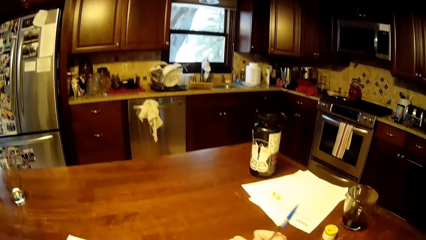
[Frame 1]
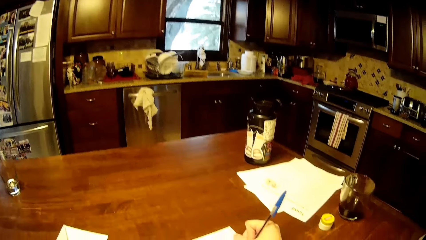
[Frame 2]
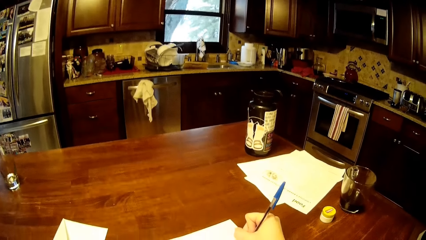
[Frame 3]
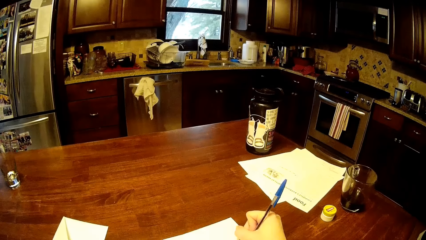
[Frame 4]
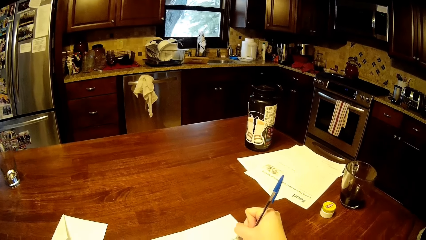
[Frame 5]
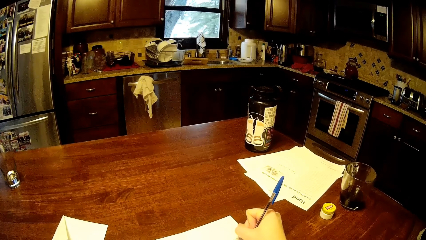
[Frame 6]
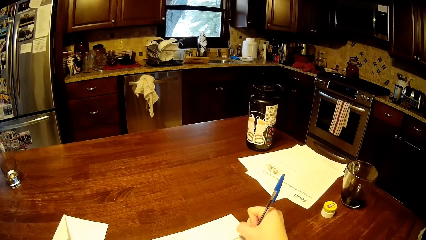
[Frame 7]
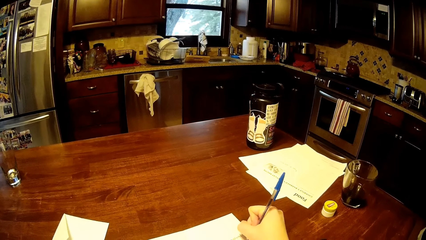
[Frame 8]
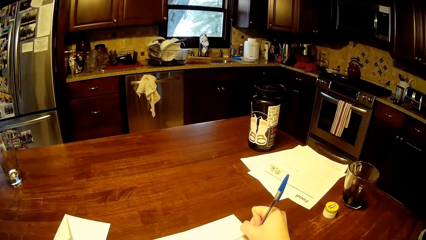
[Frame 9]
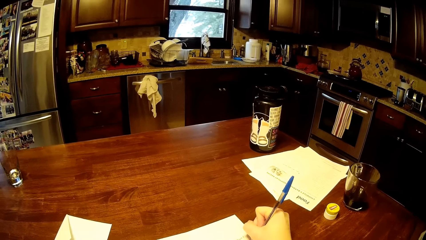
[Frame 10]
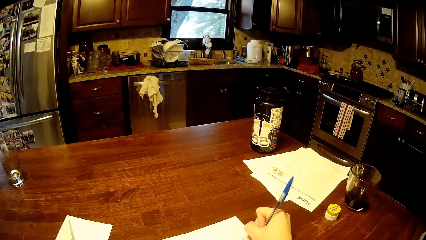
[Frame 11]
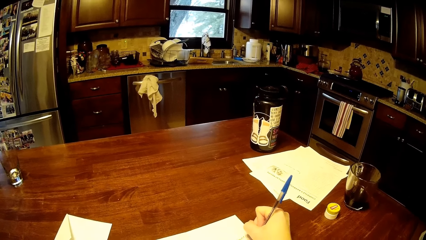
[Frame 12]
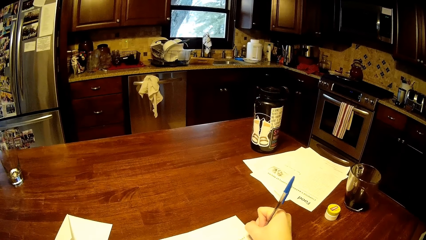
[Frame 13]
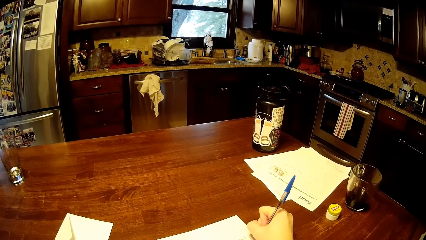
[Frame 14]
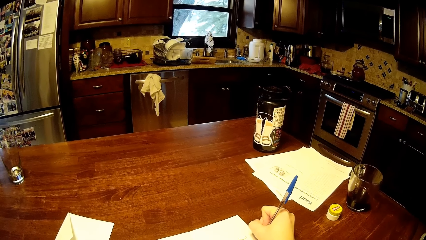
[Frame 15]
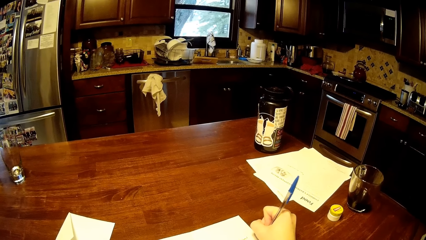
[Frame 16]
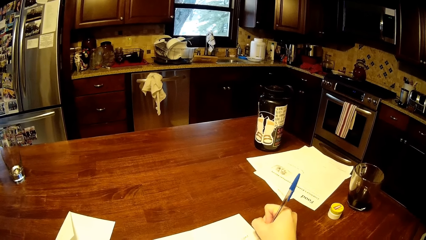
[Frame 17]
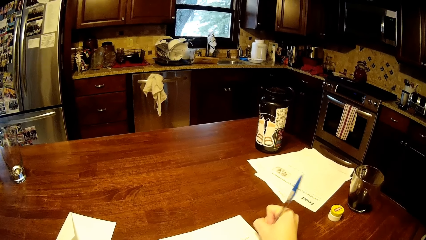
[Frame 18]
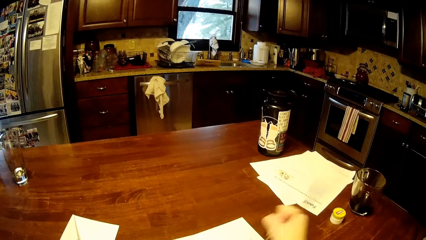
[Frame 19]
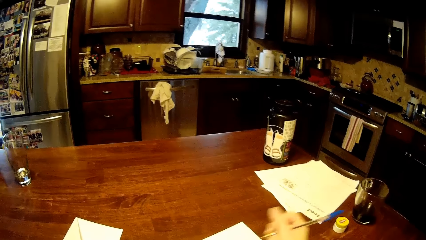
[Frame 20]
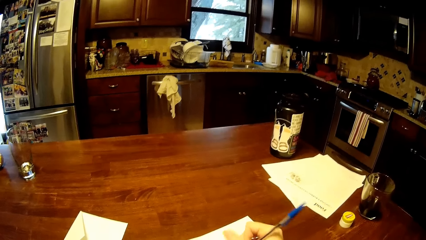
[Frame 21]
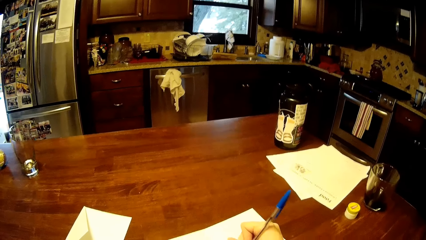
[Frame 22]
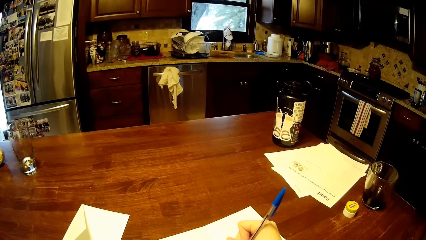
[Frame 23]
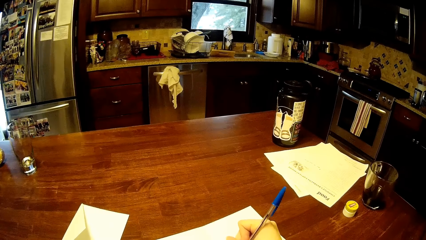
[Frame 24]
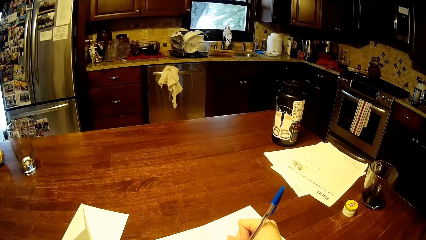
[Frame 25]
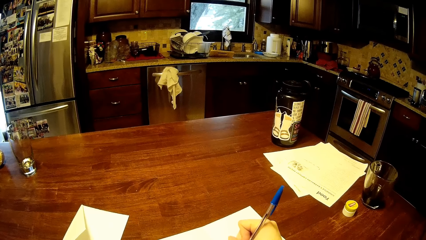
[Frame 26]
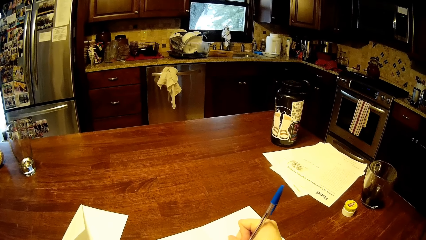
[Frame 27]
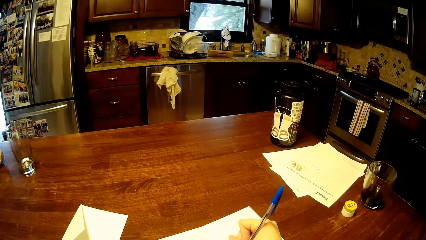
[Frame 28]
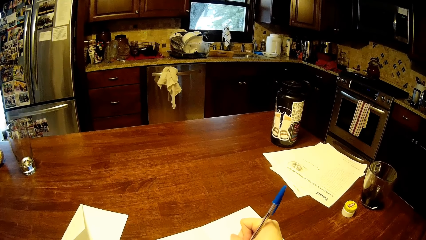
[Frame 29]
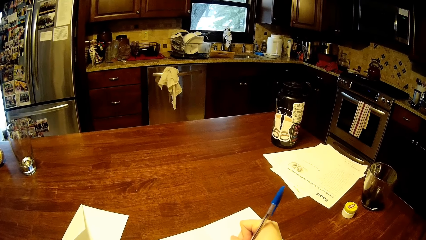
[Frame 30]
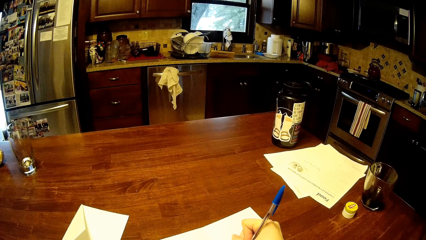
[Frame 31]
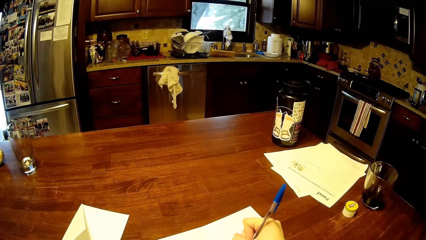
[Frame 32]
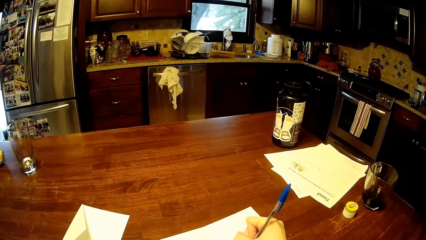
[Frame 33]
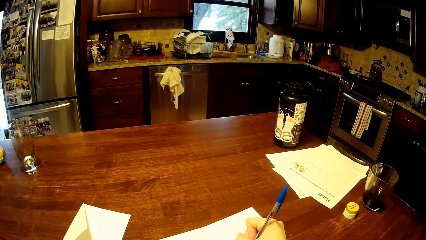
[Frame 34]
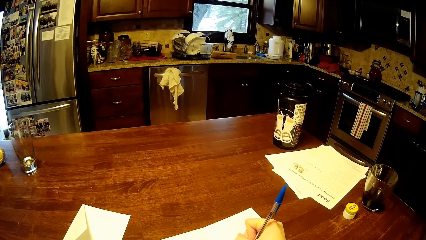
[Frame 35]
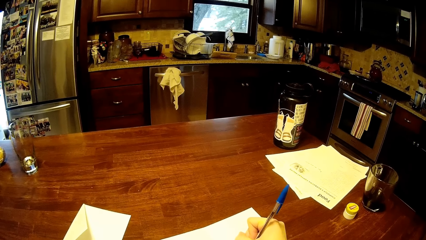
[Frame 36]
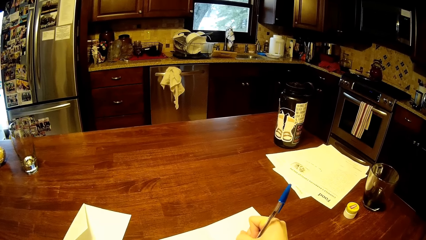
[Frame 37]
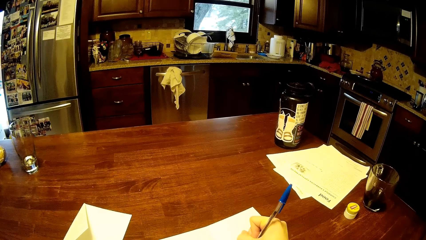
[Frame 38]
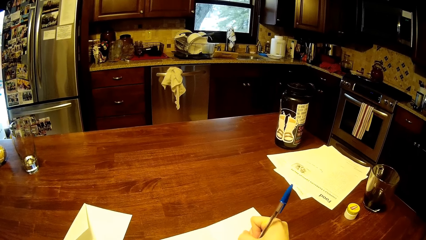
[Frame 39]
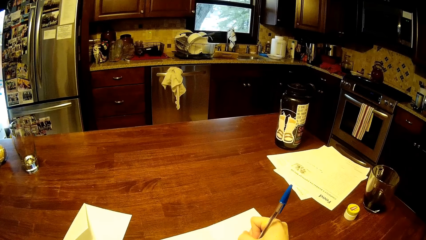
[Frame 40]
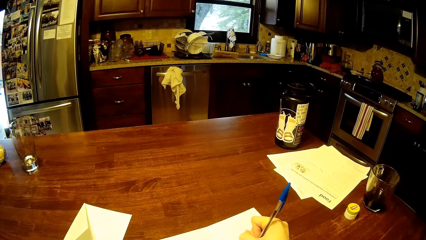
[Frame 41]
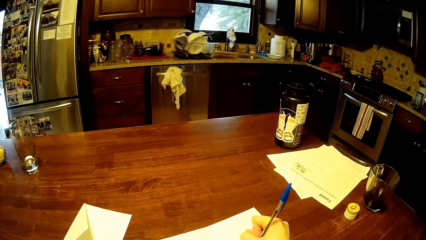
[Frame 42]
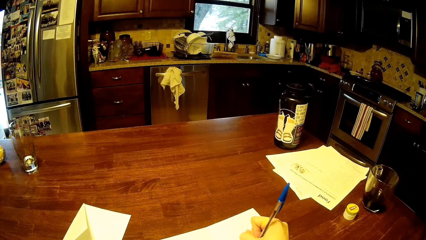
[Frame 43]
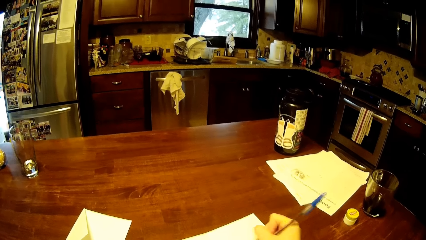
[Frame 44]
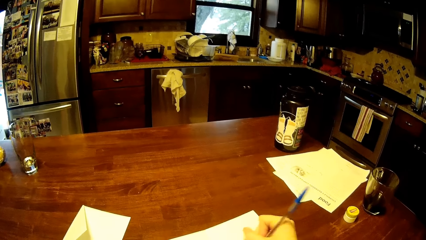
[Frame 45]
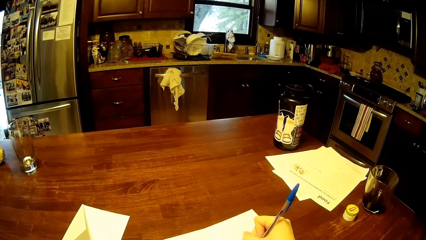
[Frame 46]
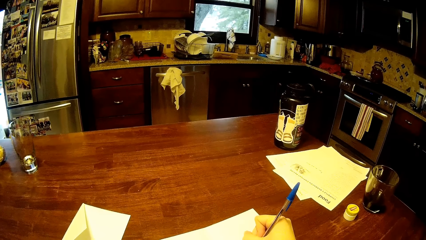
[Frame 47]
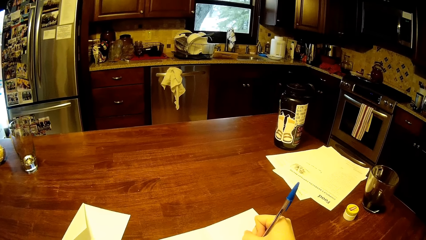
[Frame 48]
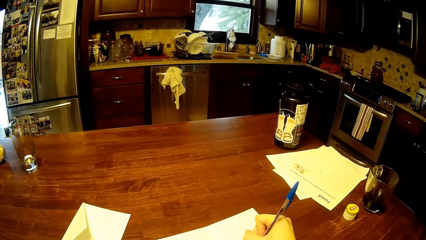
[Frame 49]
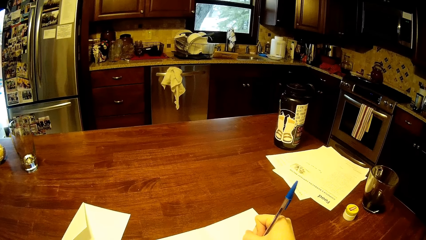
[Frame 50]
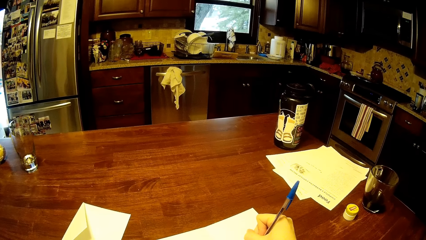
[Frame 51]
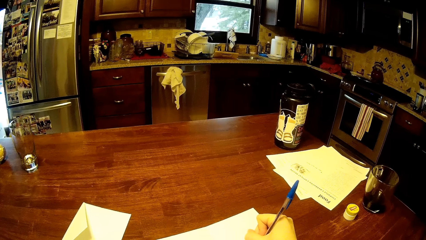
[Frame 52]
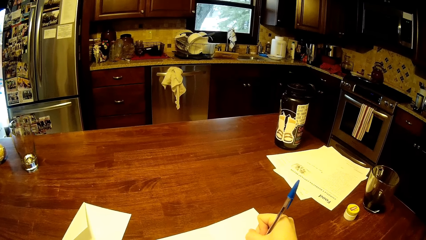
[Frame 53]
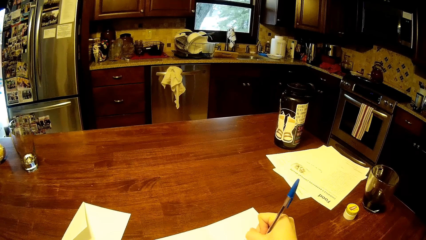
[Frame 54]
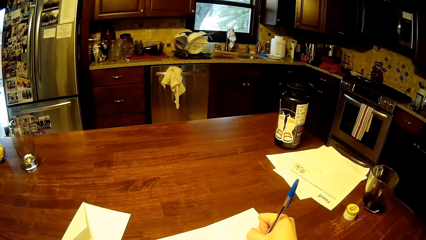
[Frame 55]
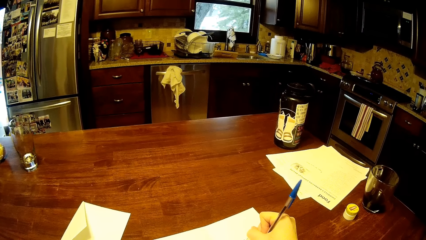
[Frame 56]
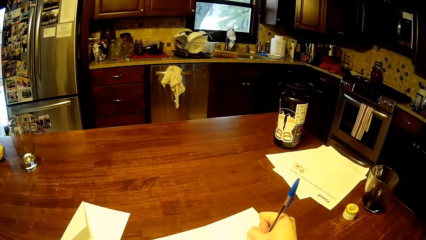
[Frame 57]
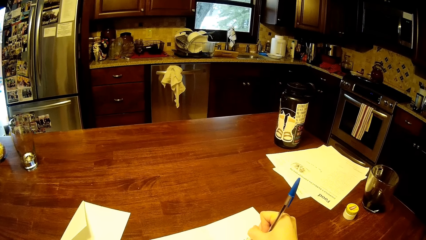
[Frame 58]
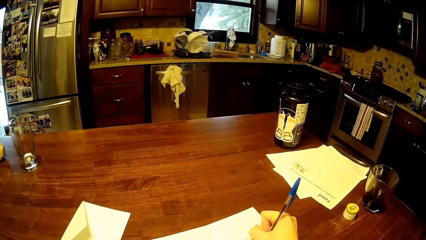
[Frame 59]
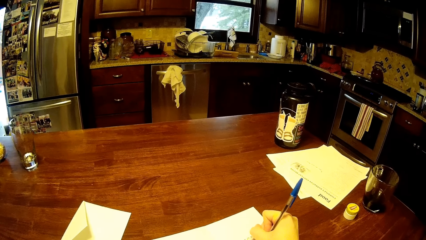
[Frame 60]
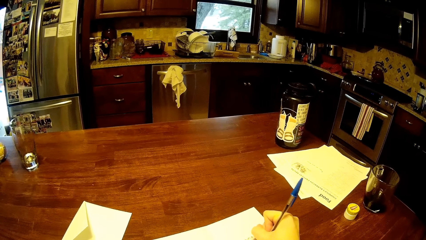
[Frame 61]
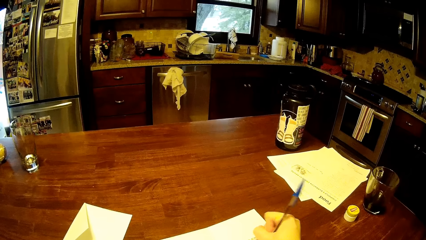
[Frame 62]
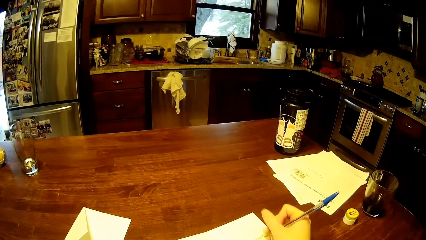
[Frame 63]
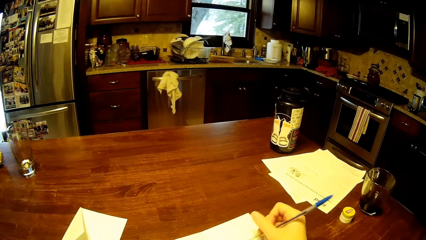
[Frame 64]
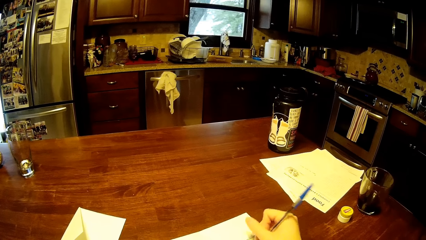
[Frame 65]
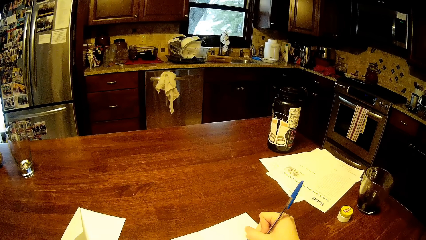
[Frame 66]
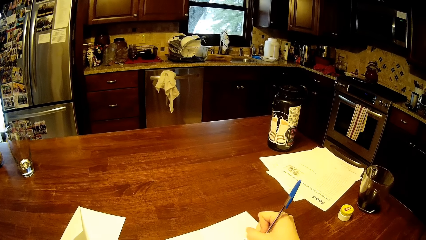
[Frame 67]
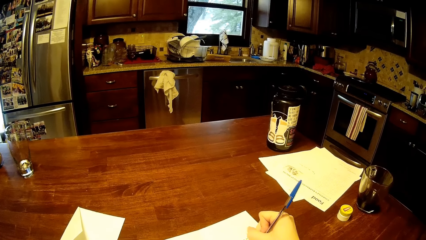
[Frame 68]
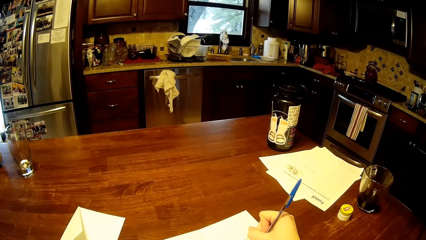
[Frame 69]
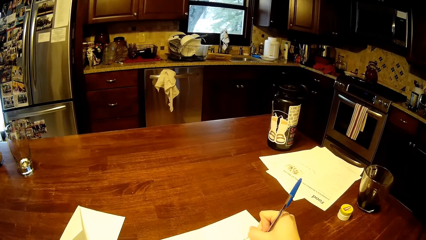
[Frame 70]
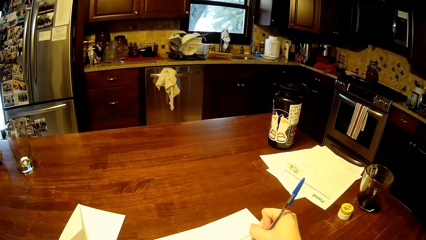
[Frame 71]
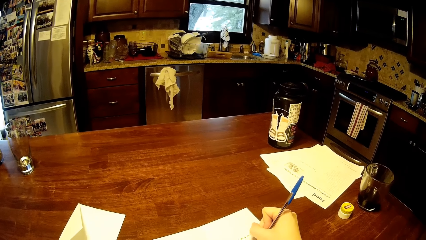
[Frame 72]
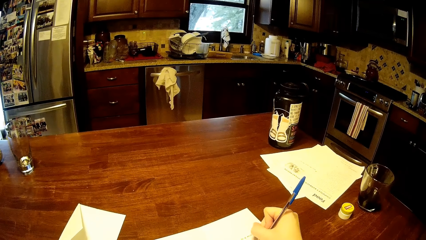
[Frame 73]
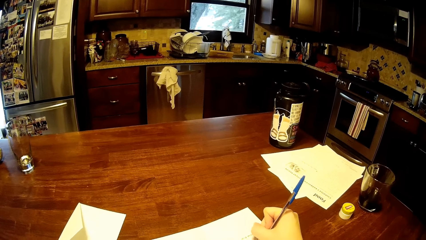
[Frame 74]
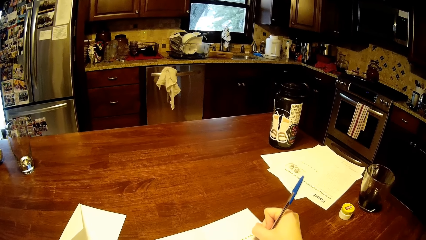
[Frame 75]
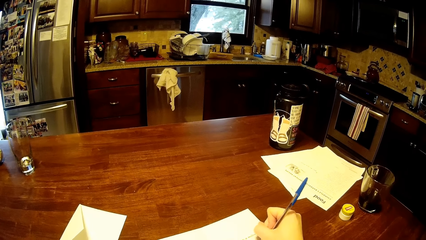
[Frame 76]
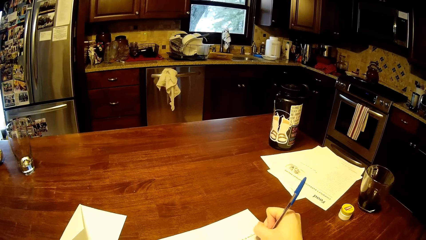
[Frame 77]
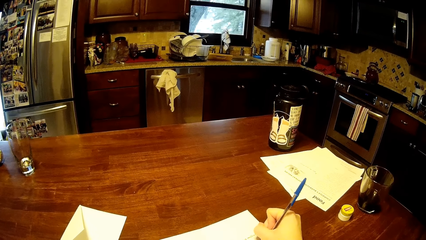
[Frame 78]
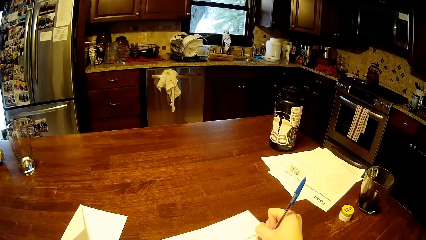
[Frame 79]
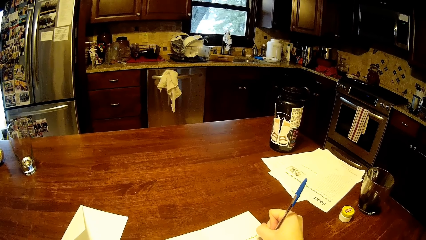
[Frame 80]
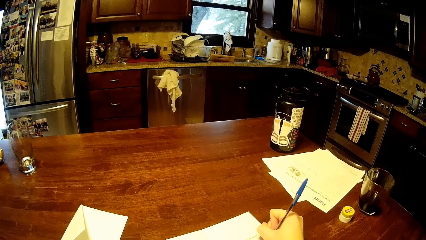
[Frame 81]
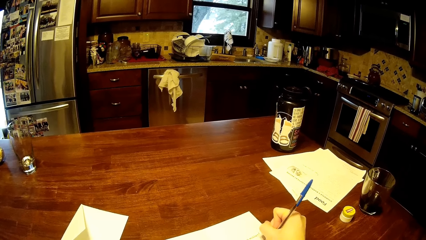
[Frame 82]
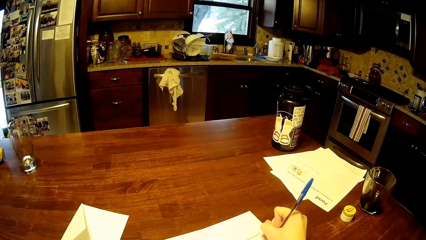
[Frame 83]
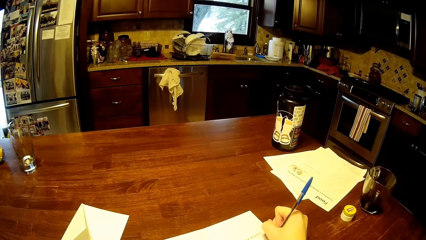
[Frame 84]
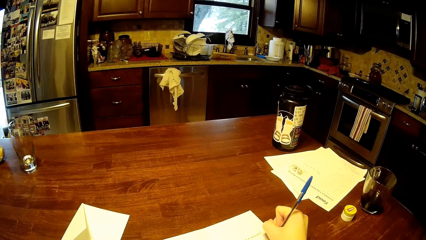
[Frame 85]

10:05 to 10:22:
The camera wearer writes down.
